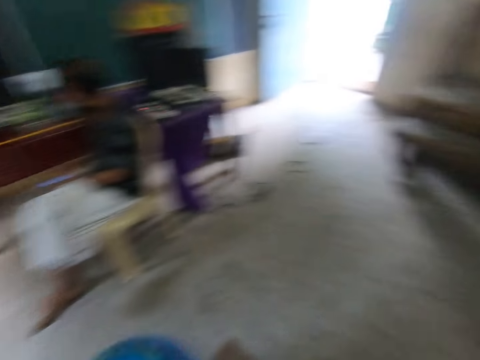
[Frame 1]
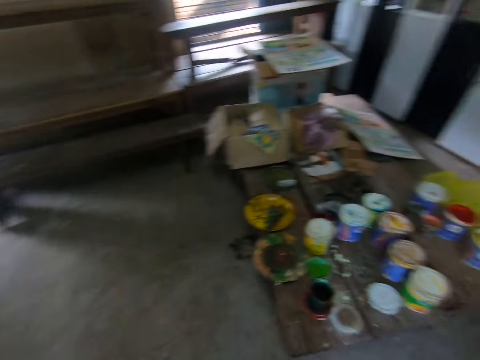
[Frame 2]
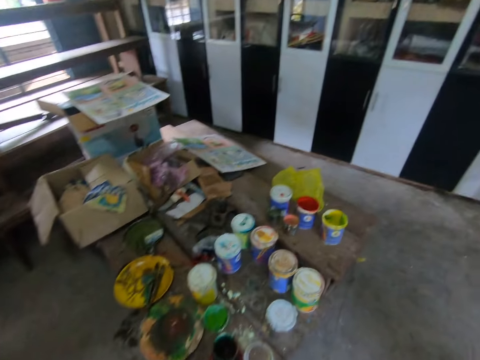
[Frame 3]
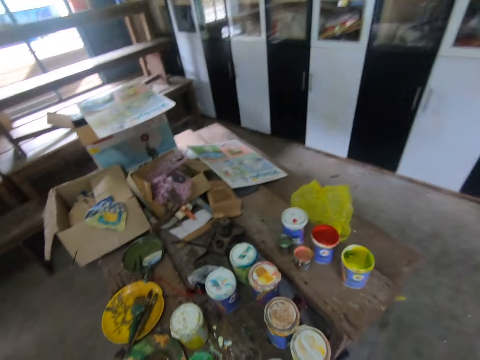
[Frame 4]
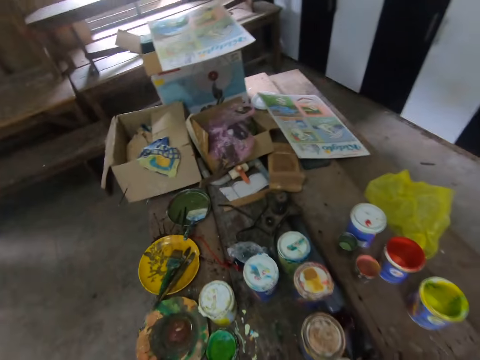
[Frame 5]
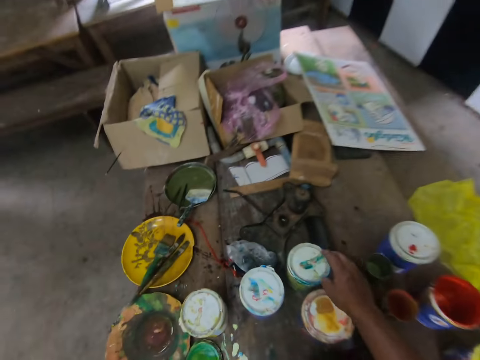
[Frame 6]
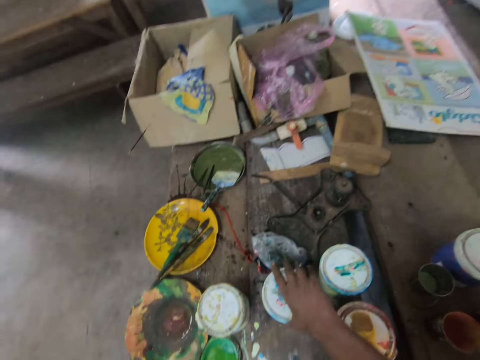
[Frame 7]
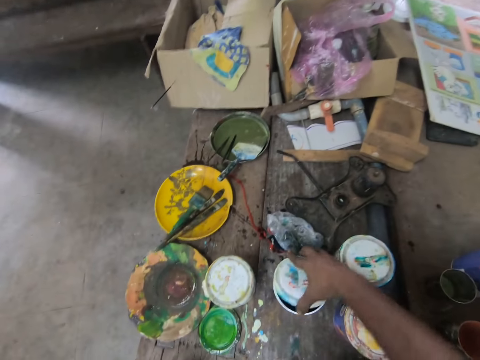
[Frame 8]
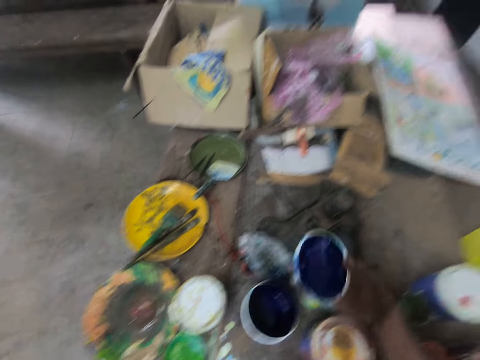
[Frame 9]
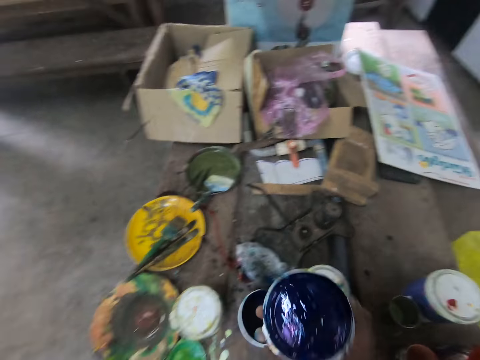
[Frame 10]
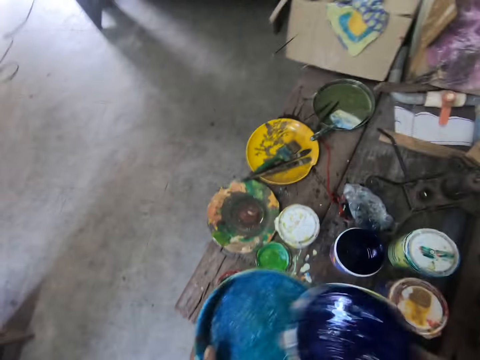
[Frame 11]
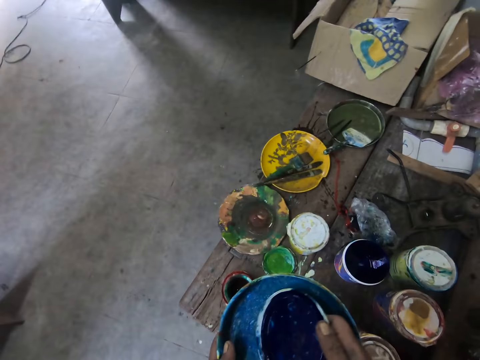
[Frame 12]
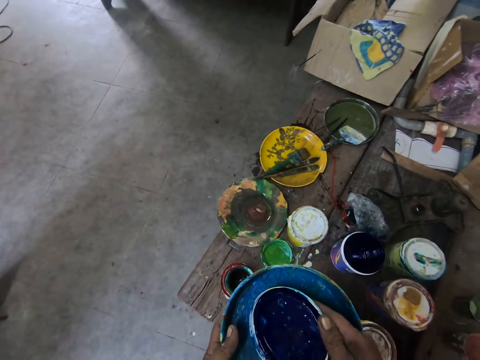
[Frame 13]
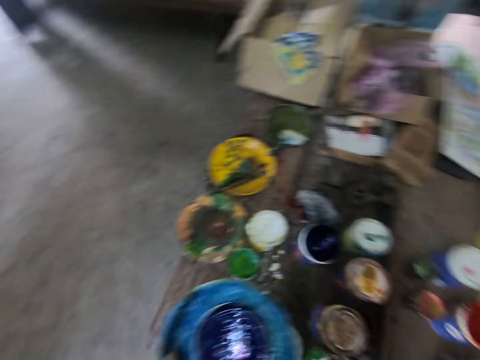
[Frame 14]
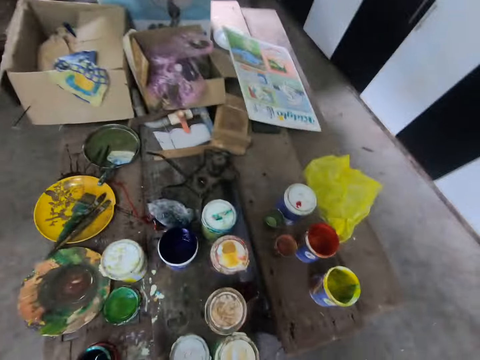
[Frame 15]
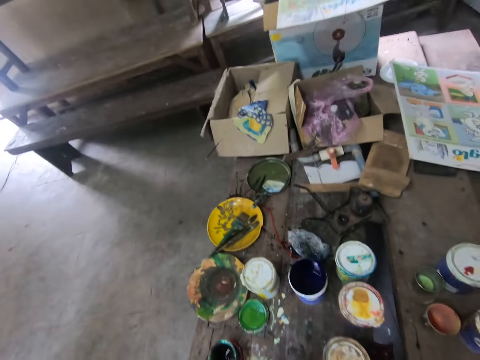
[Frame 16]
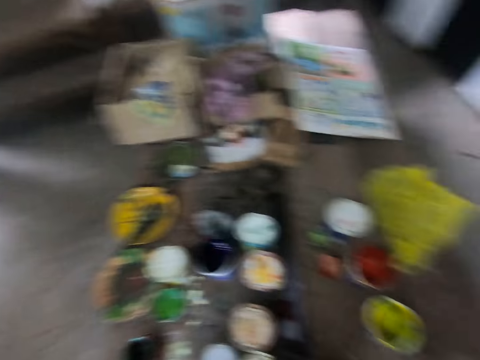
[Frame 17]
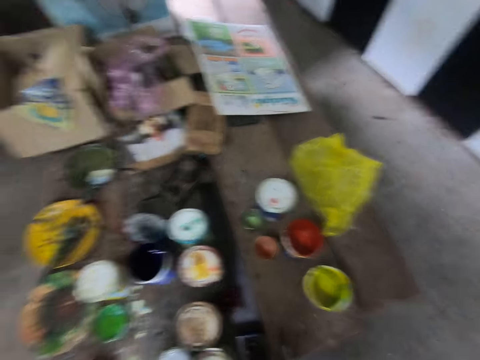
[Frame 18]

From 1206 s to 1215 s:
The camera wearer drops the paper in the dust bin. They walk around the room. They open a tin. They place the tin lid on the container lid.

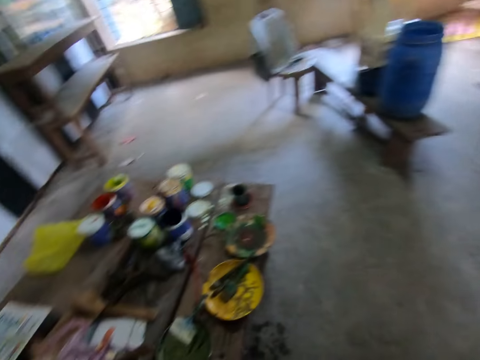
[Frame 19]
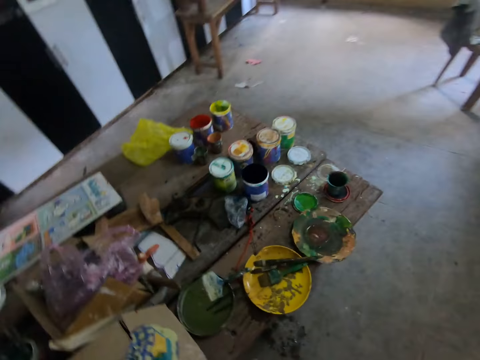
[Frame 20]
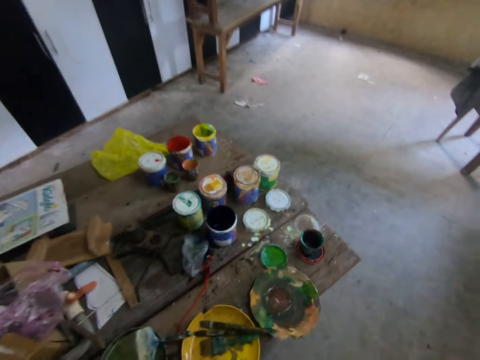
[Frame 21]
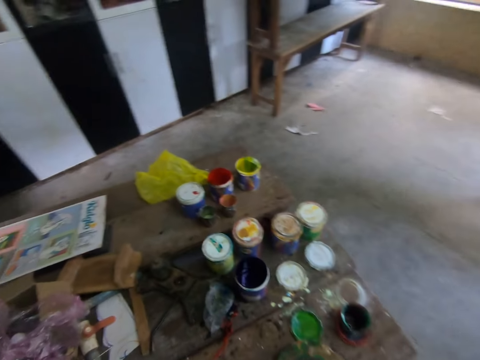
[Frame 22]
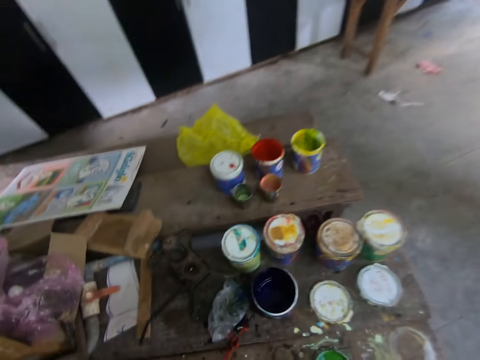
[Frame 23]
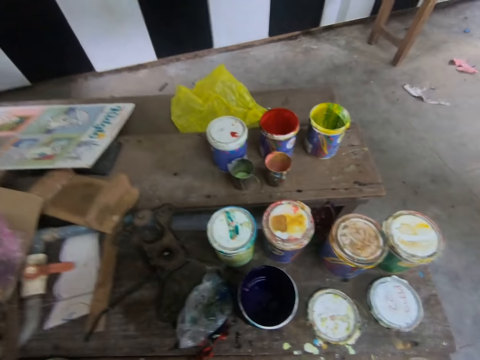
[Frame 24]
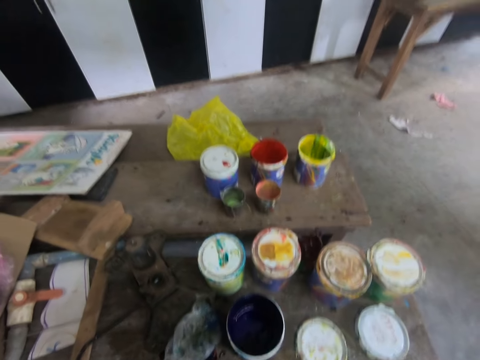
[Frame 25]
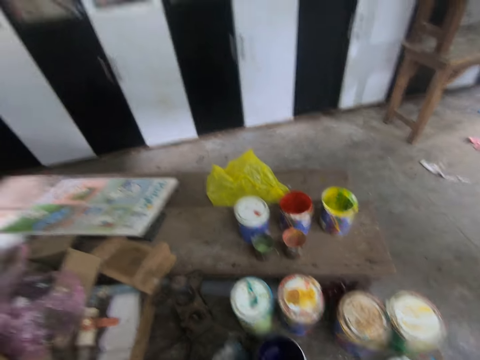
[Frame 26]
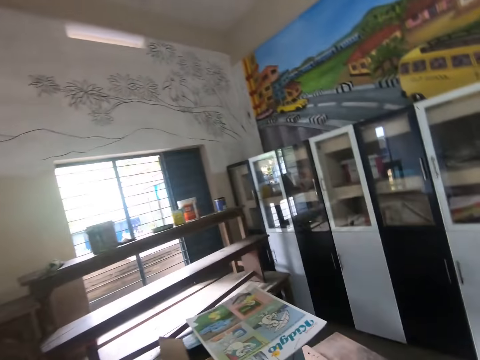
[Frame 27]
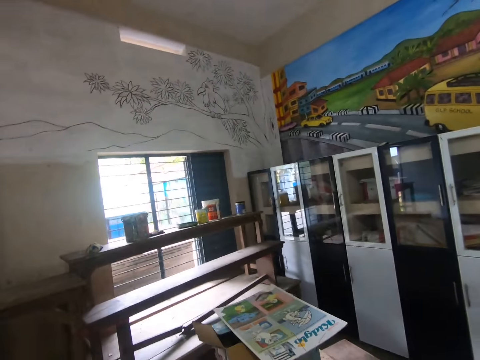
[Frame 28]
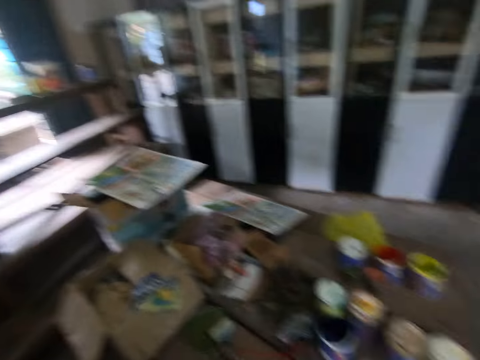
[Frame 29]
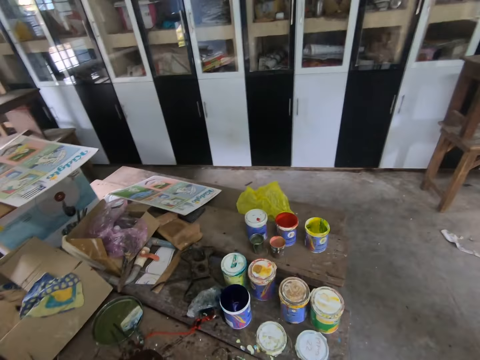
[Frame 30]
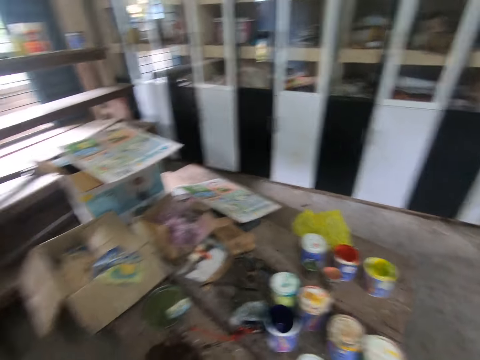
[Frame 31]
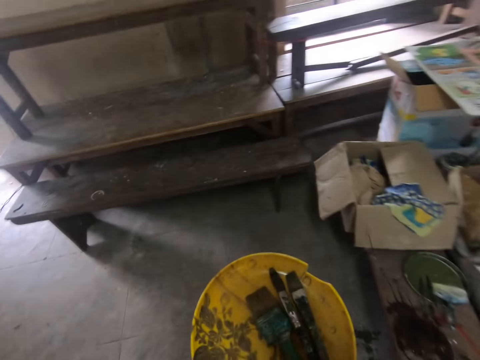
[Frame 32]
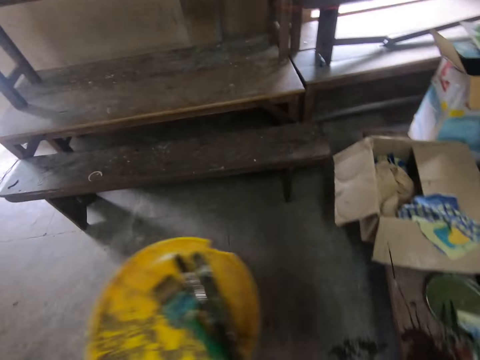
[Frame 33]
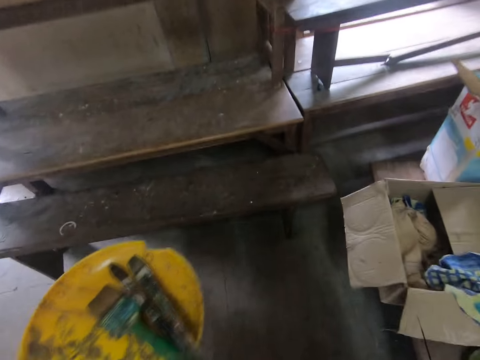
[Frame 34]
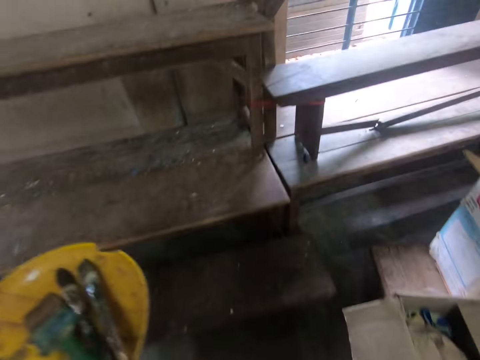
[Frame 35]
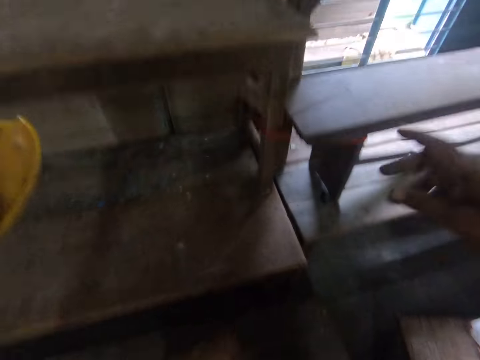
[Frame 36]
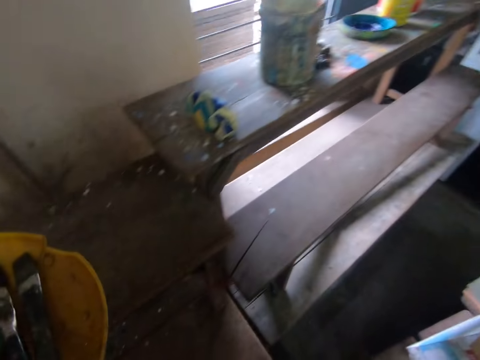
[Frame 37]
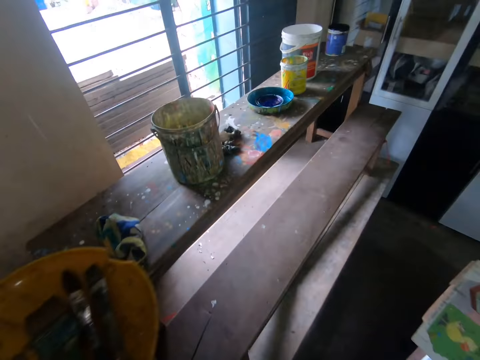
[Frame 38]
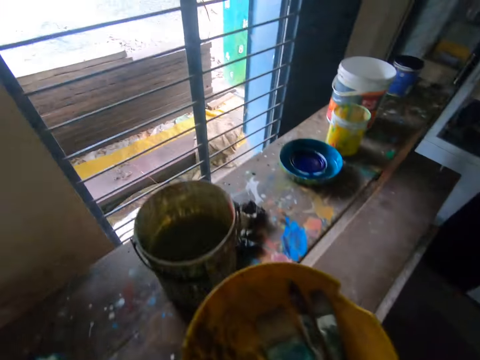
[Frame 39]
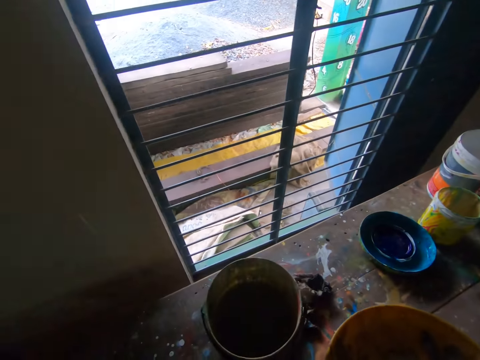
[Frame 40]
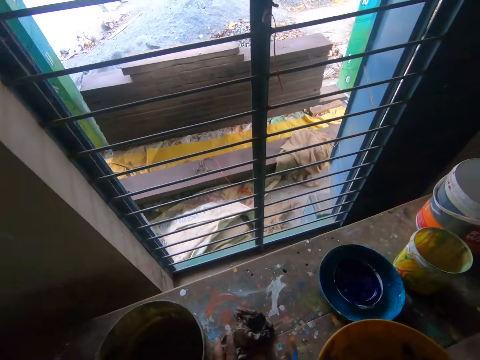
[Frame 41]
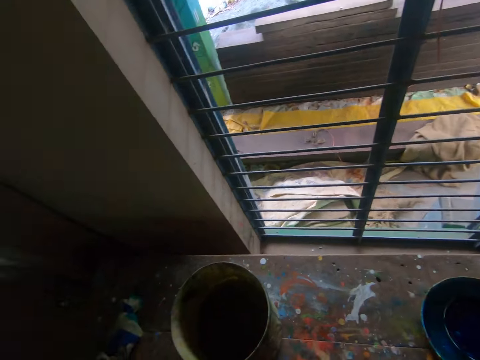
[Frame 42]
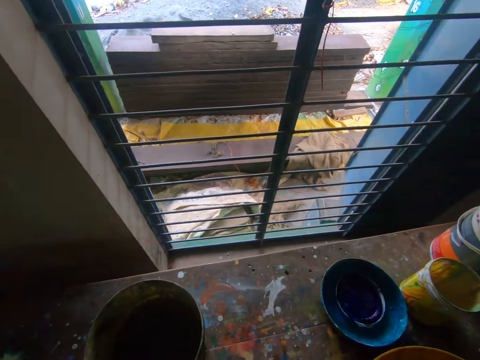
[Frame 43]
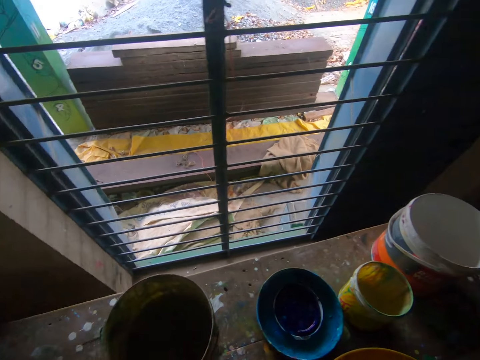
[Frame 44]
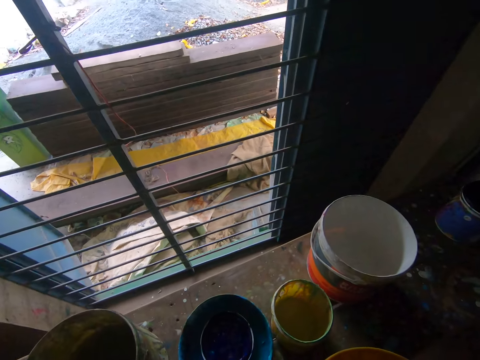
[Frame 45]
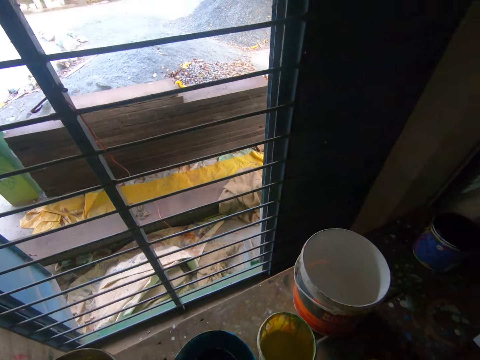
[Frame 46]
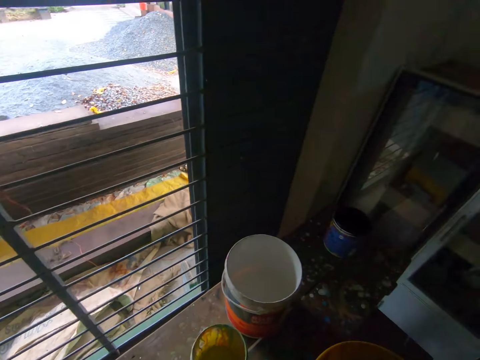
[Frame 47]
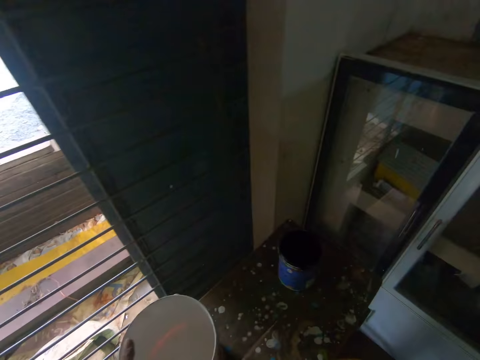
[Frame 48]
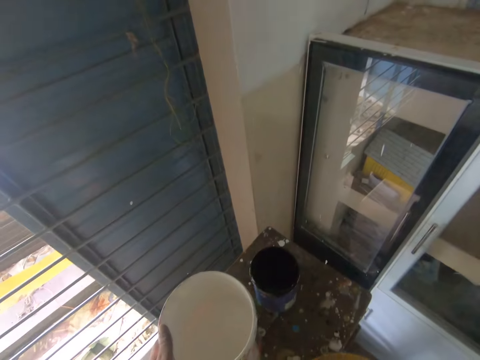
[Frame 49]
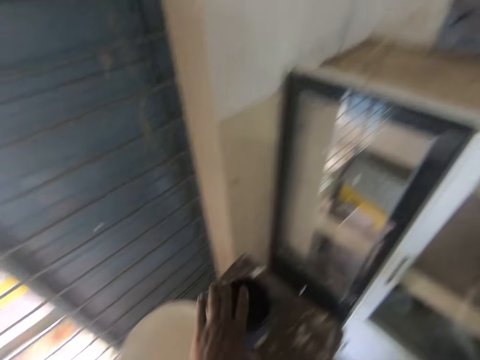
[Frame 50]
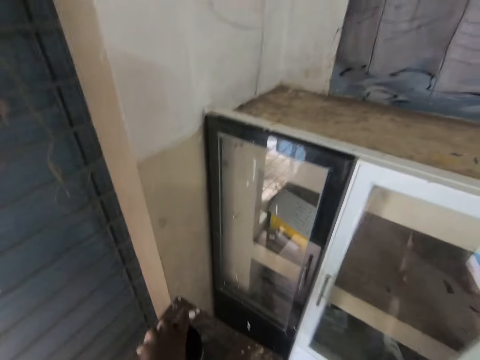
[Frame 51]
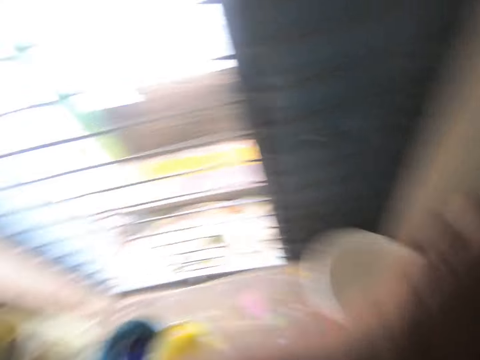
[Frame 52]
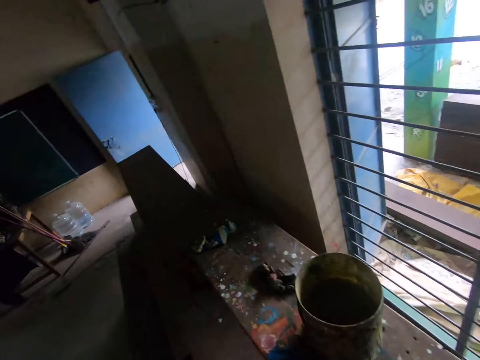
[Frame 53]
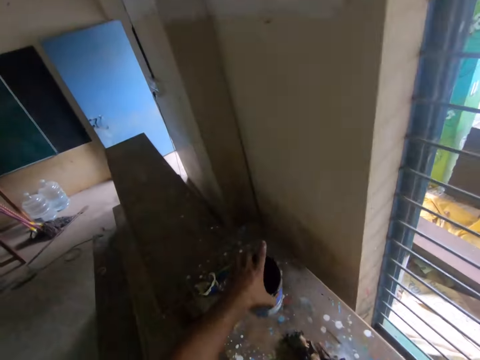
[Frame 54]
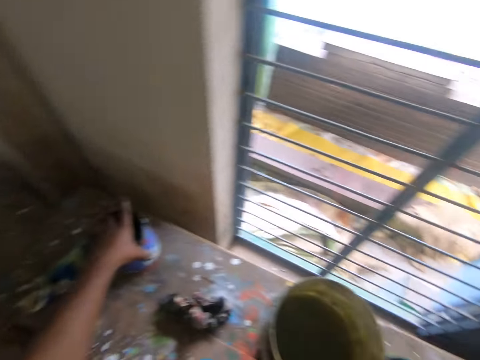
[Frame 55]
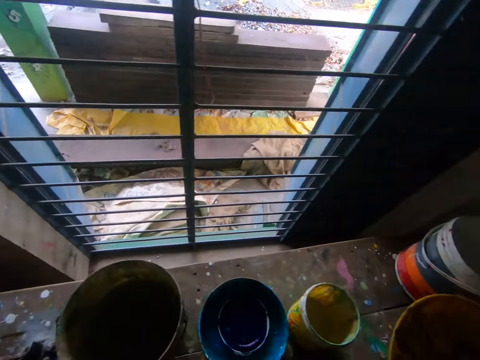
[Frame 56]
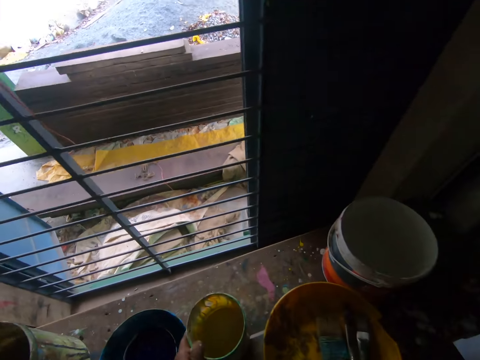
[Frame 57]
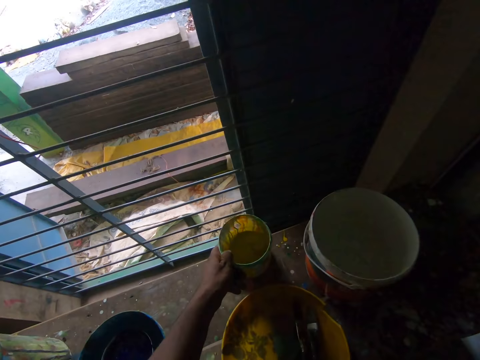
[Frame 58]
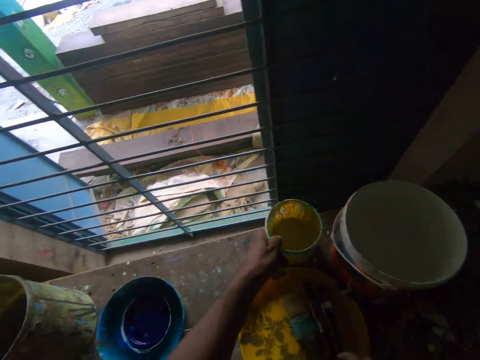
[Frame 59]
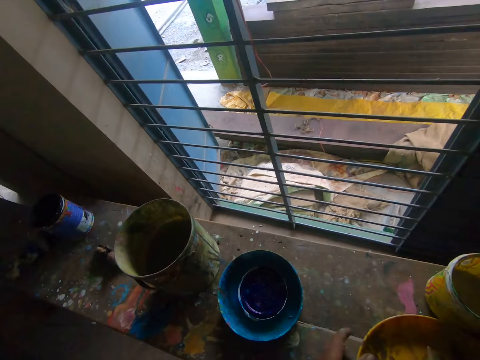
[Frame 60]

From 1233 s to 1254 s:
The camera wearer walks around the room. They look around the room. They walk around the room. They move the bucket. They push the containers on the table. They adjust the containers on the table. They put the tin on the bench.
